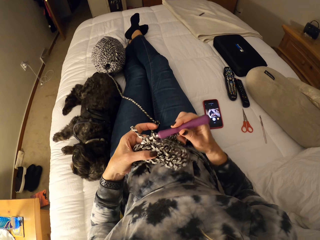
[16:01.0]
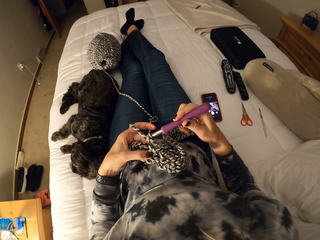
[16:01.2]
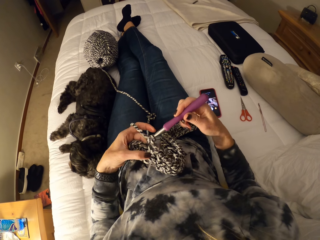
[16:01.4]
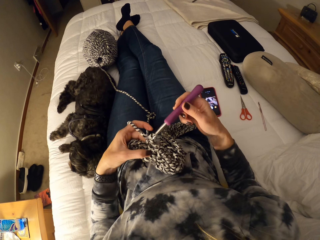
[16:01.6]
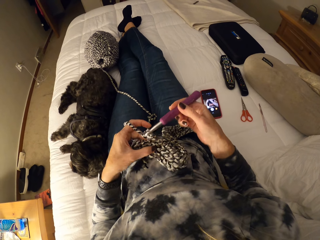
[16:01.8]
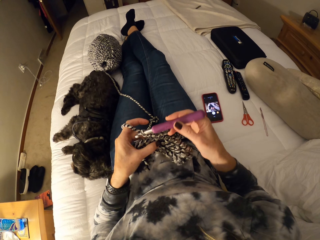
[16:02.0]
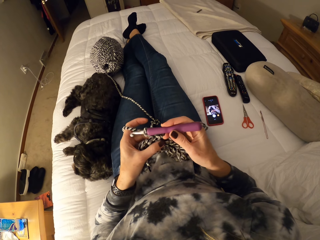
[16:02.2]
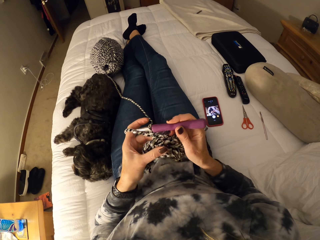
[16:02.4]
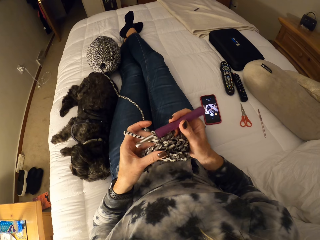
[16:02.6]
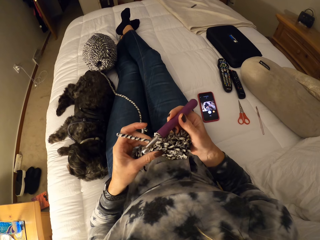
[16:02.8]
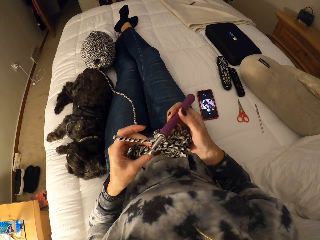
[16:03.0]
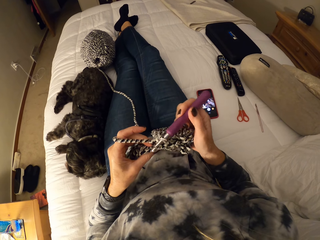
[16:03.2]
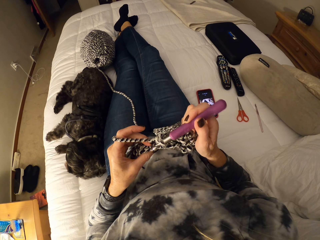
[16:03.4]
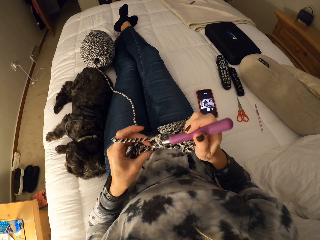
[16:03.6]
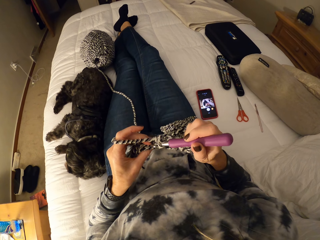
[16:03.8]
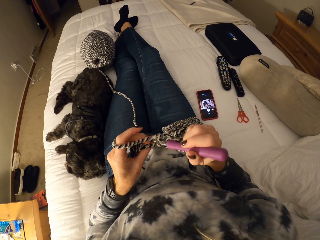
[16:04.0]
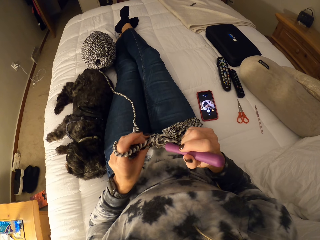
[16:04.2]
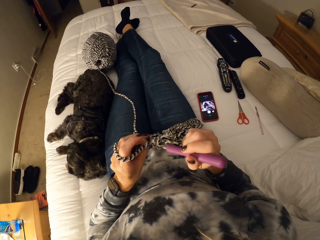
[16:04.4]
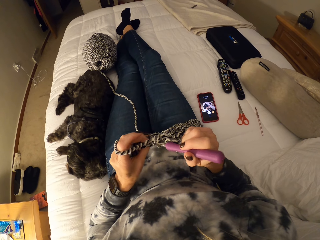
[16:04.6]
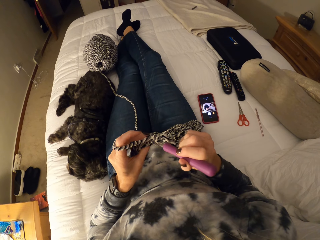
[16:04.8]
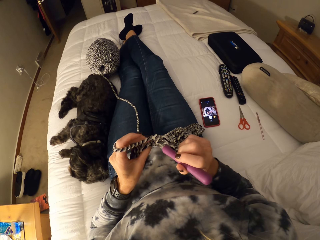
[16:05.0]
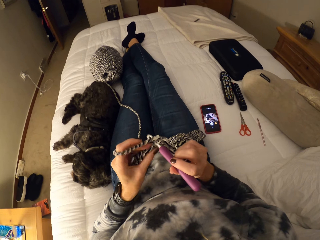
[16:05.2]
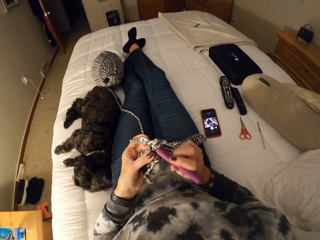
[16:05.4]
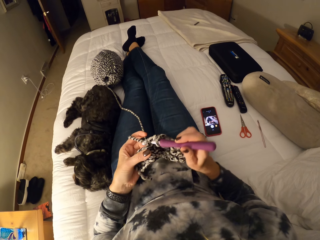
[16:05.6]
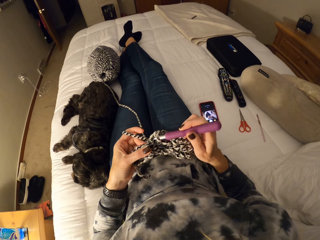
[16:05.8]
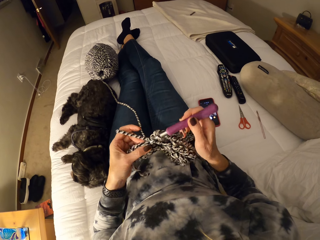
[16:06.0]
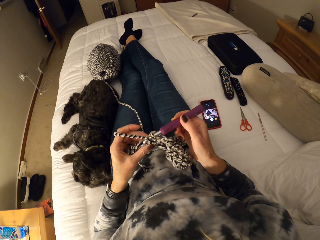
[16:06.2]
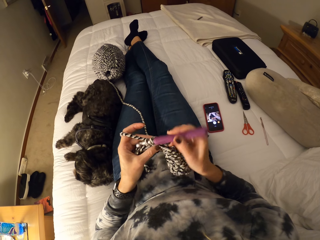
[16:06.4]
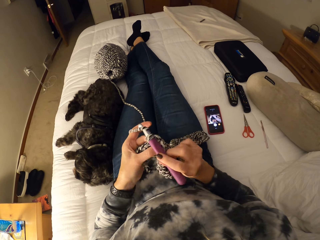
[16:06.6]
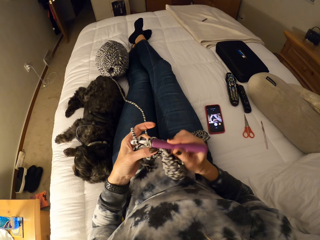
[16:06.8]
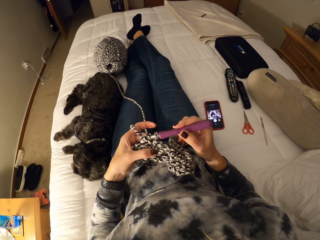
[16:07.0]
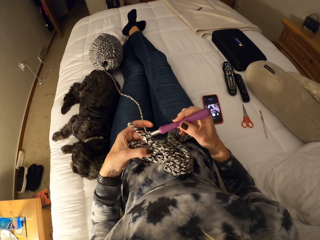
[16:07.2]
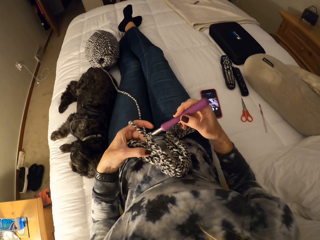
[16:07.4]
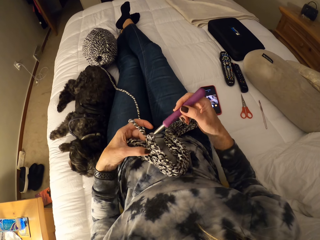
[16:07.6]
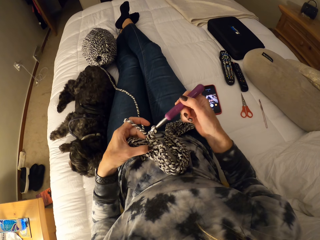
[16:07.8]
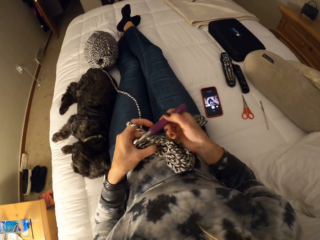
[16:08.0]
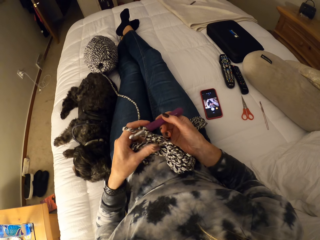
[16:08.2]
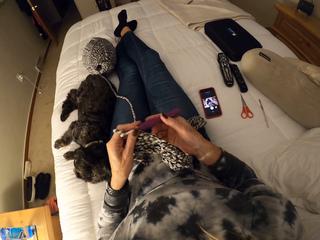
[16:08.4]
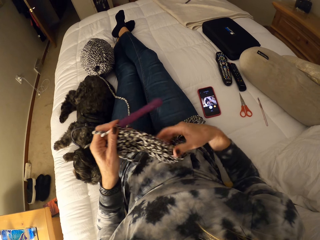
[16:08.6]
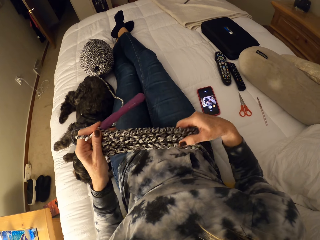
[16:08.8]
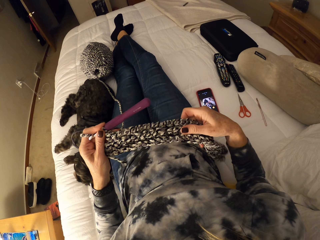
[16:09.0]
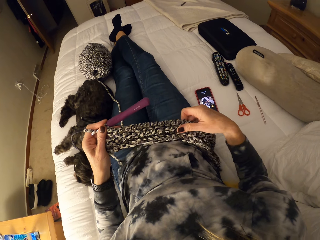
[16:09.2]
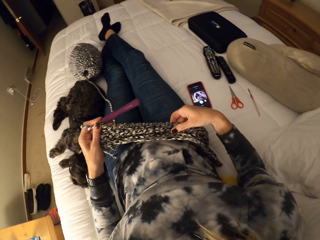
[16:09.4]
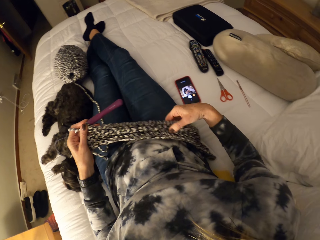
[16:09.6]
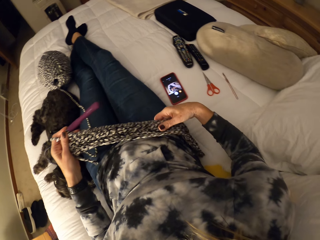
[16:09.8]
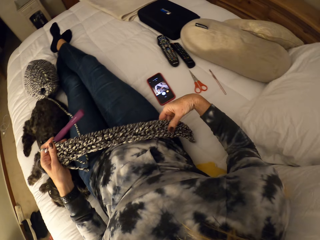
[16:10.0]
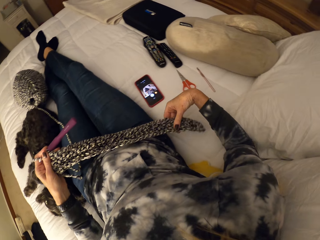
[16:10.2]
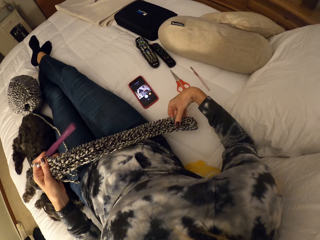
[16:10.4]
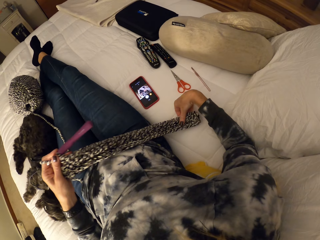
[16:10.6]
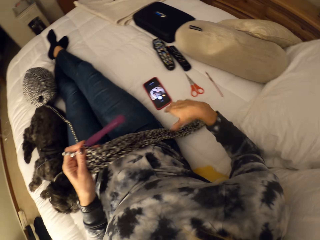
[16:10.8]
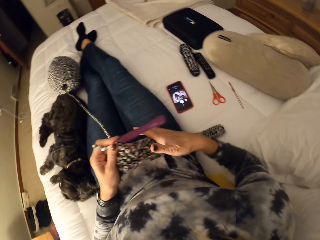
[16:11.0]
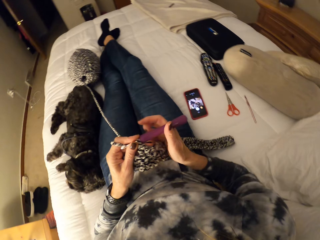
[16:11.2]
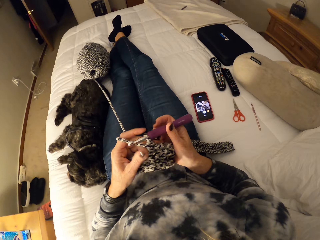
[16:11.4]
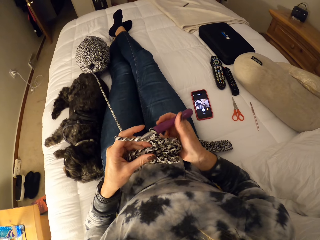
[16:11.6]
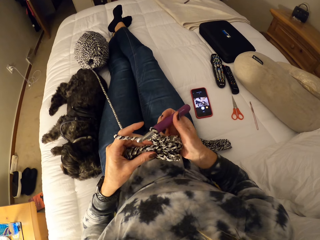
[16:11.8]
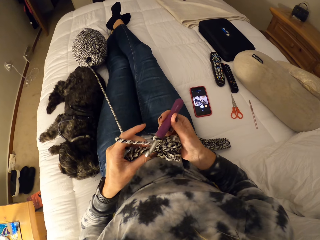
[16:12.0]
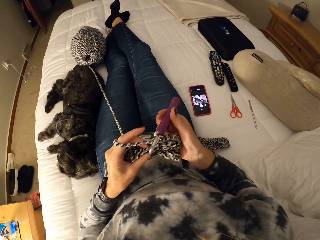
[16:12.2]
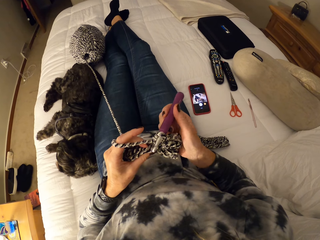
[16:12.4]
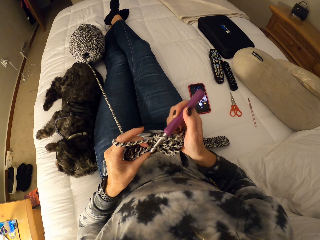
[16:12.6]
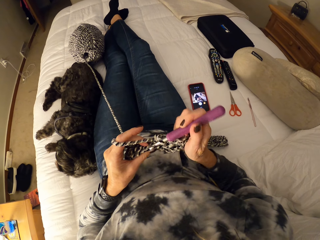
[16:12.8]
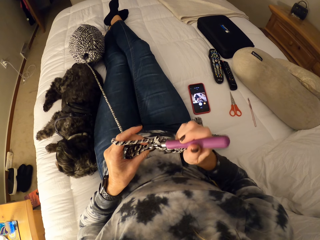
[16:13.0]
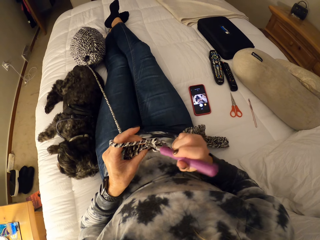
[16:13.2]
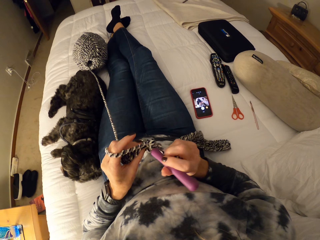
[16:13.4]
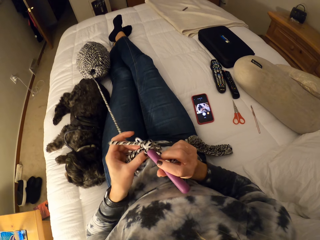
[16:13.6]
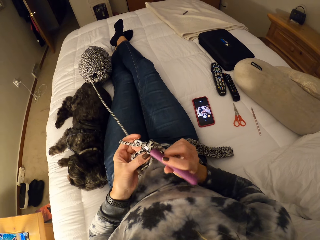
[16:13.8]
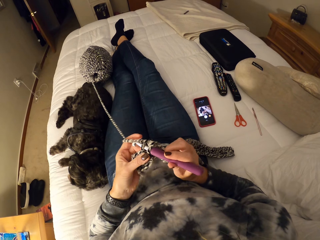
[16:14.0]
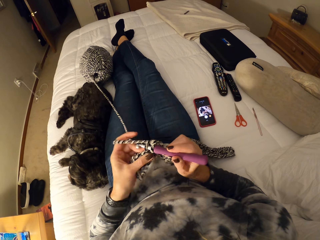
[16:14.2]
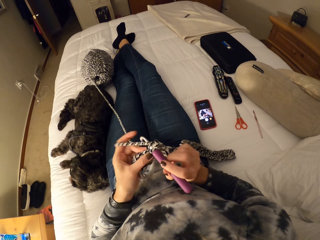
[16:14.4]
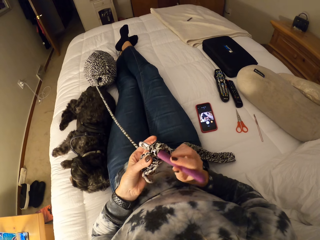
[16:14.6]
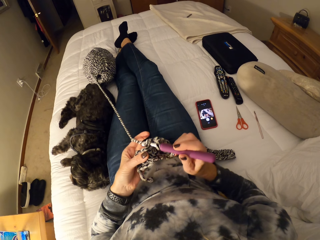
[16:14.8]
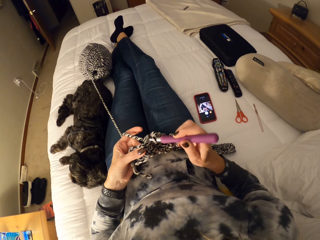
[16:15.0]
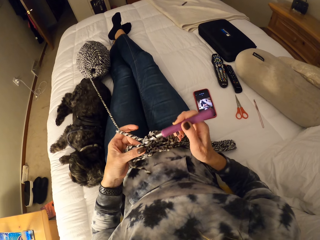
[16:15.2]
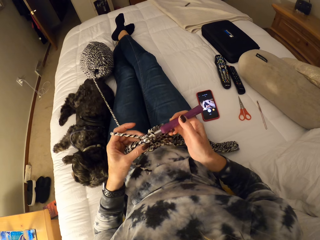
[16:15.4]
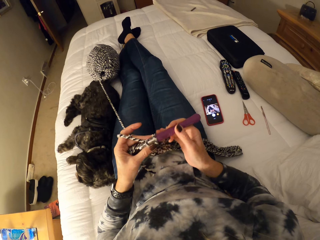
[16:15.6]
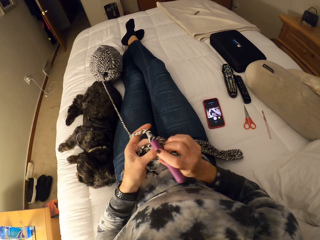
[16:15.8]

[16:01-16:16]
The camera wearer holds the crochet hook with her left hand. She inspects the cloth. She stretches the crochet with her right hand. She continues crocheting the yarn with the knit needle.

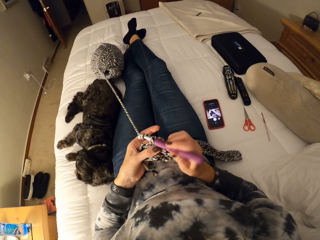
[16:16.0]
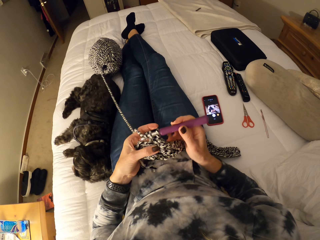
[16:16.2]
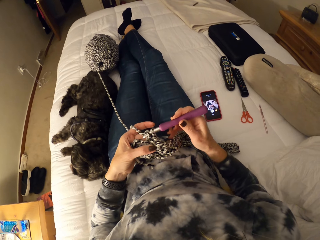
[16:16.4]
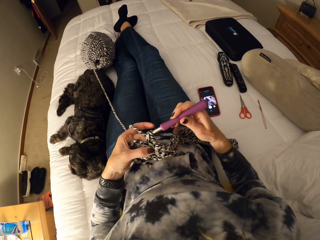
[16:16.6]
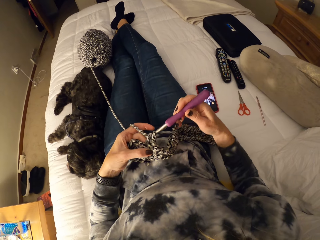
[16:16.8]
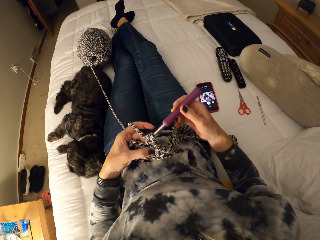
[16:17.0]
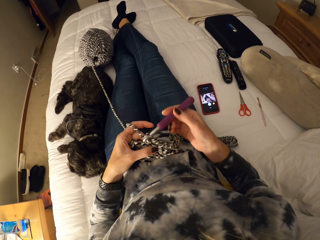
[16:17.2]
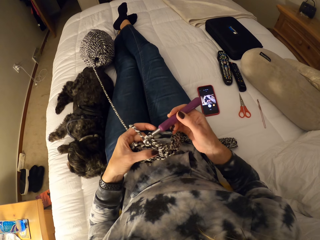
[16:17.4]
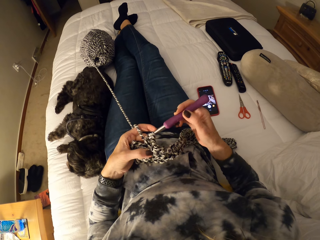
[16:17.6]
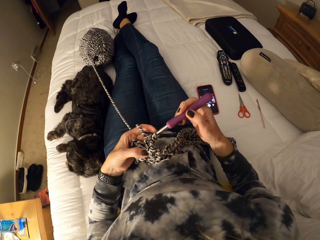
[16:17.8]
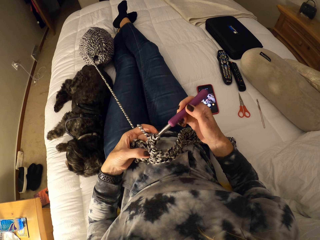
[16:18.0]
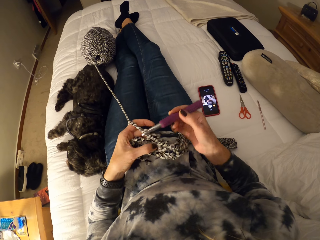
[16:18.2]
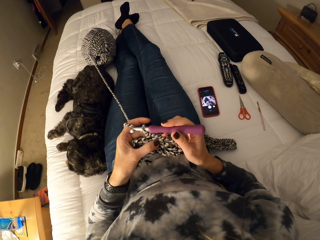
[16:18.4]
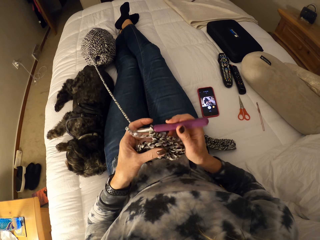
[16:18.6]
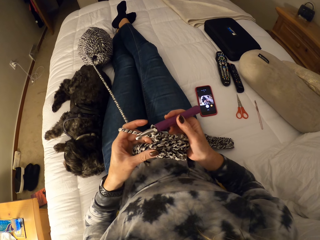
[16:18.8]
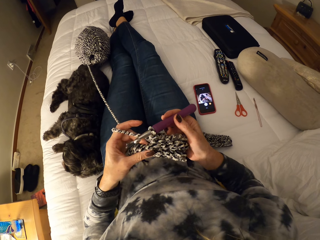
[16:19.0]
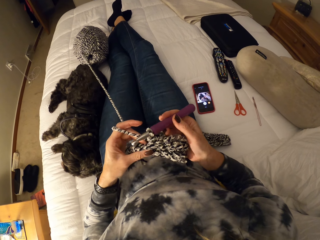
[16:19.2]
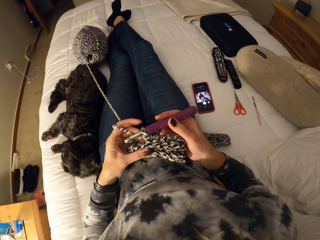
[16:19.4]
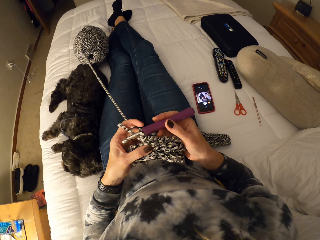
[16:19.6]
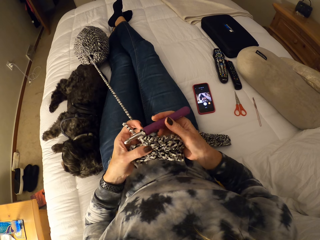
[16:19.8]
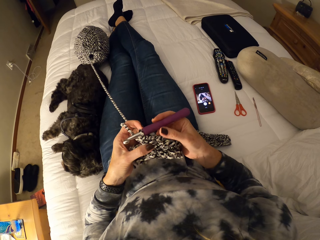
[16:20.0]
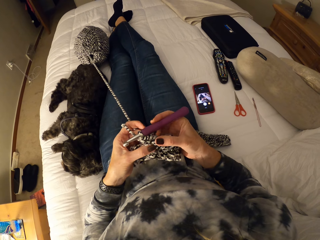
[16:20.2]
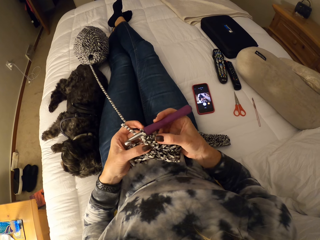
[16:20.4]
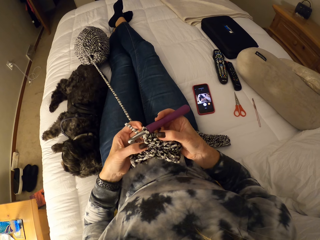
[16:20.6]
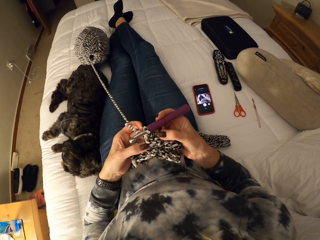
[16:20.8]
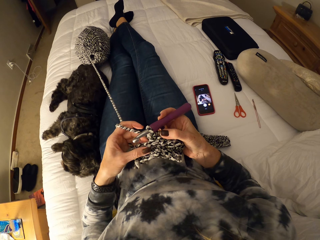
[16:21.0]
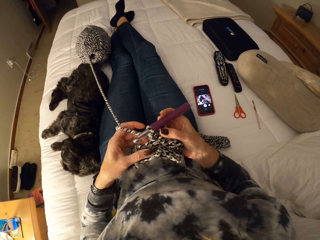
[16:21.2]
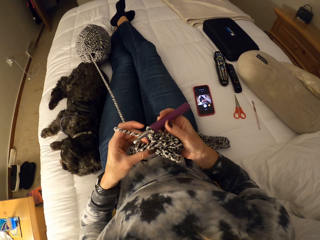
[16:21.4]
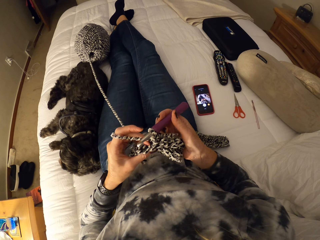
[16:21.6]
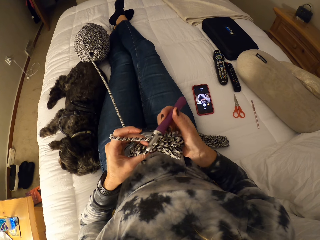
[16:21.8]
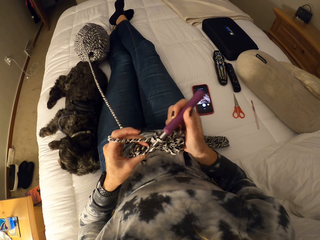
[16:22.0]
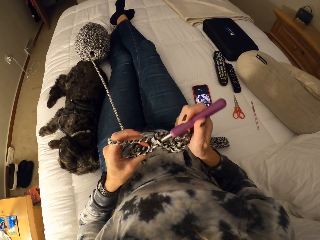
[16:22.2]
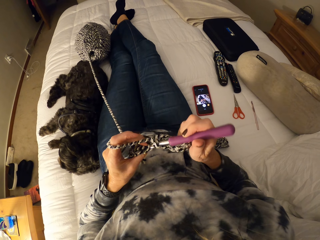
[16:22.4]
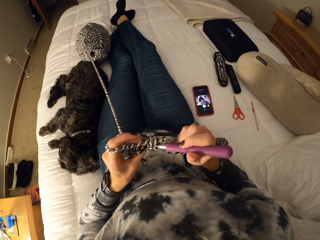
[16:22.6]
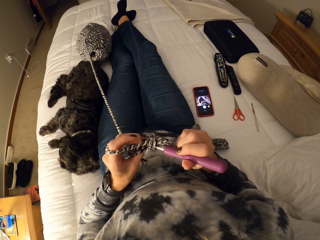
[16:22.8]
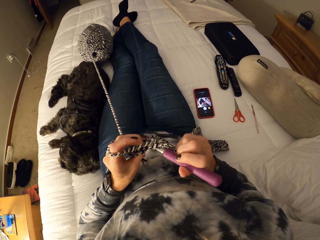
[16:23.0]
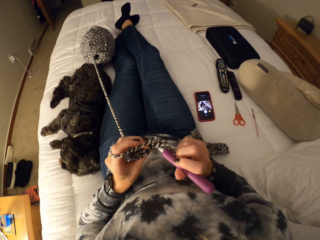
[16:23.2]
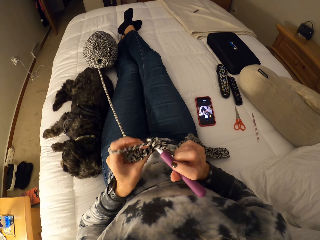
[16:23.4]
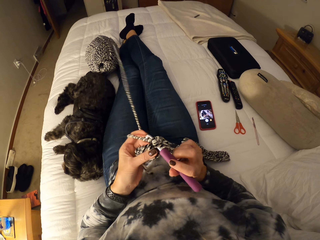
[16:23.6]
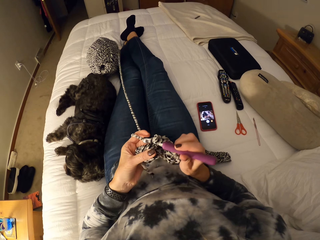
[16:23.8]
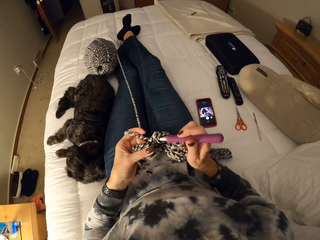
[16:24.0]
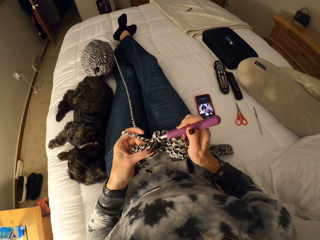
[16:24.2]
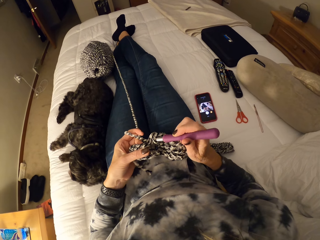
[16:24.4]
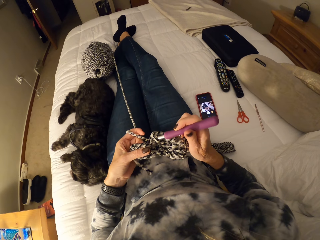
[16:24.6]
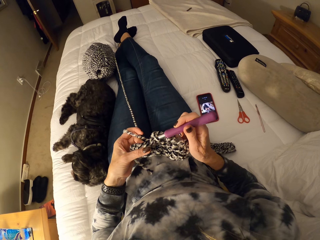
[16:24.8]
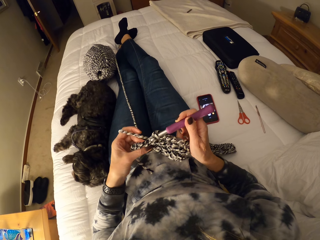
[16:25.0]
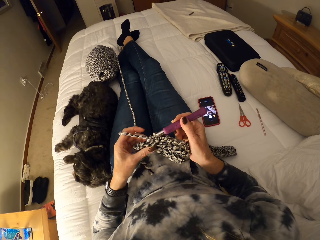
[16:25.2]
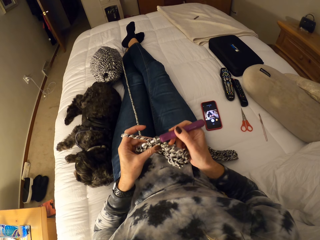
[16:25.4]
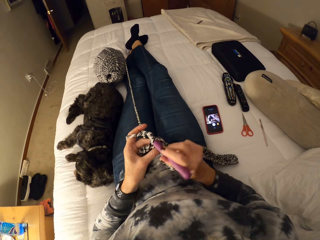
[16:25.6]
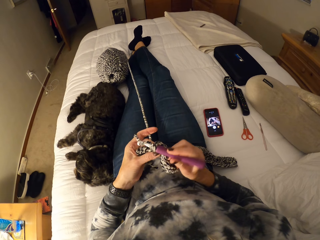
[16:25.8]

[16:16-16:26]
The camera wearer inspects the cloth. They knit with the knit needle.
